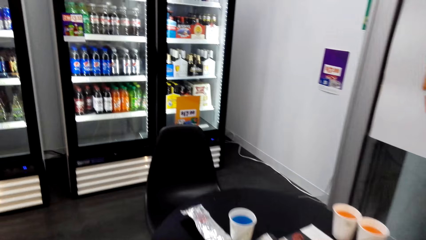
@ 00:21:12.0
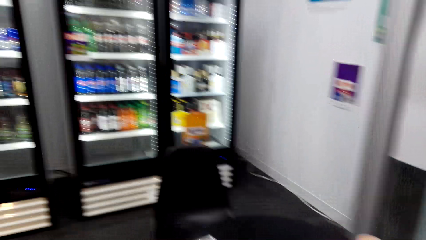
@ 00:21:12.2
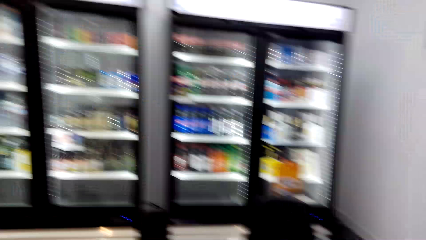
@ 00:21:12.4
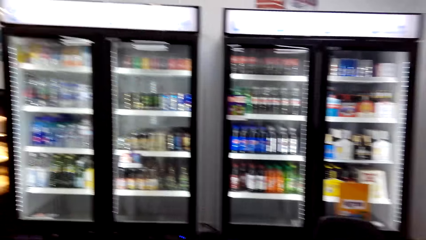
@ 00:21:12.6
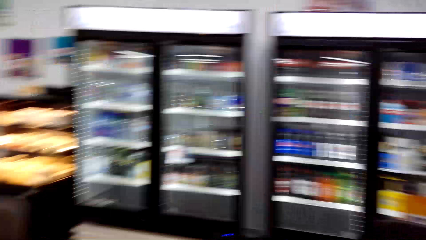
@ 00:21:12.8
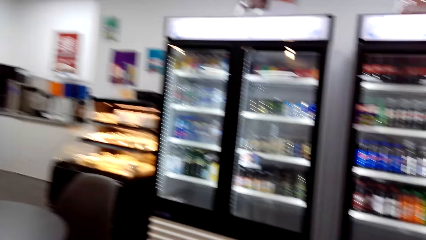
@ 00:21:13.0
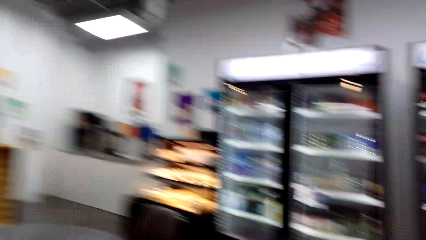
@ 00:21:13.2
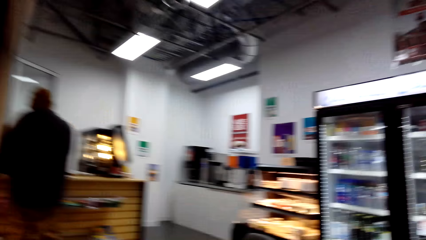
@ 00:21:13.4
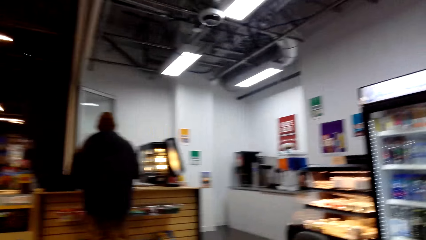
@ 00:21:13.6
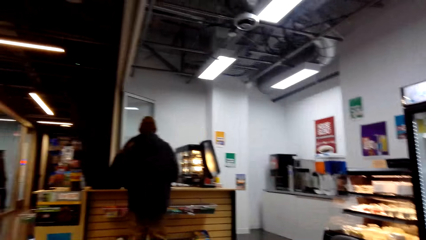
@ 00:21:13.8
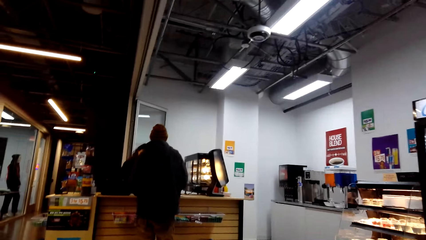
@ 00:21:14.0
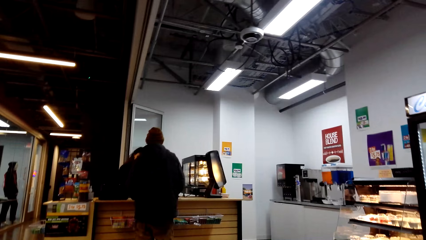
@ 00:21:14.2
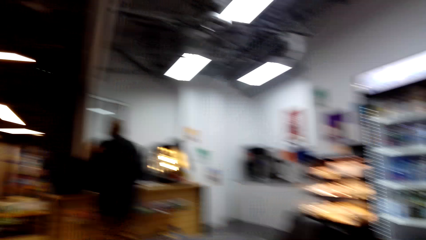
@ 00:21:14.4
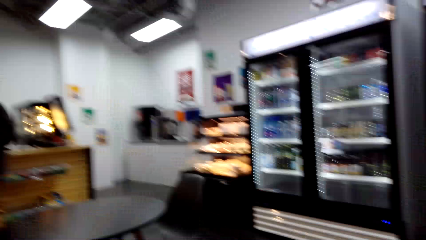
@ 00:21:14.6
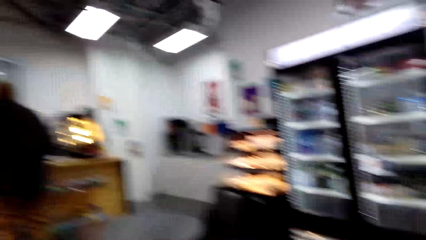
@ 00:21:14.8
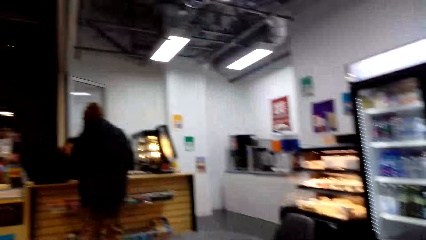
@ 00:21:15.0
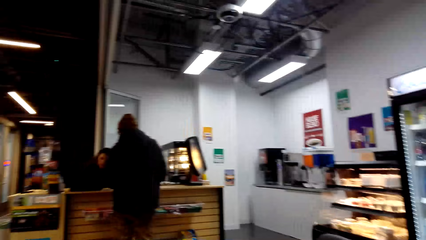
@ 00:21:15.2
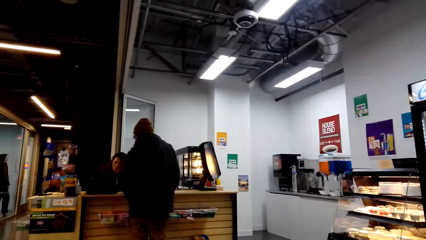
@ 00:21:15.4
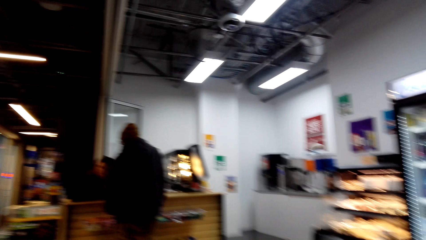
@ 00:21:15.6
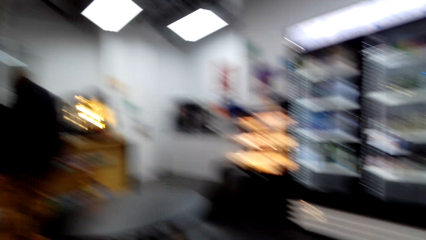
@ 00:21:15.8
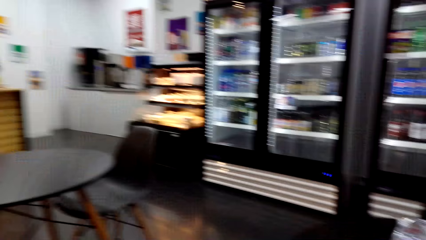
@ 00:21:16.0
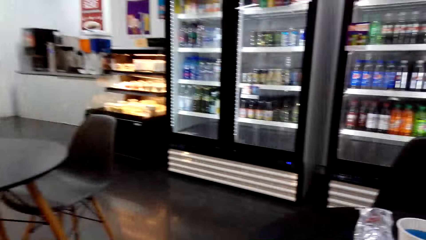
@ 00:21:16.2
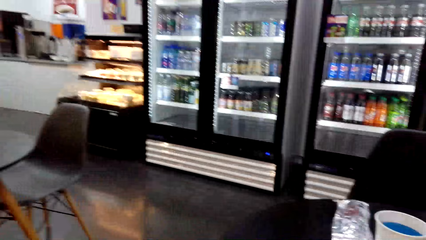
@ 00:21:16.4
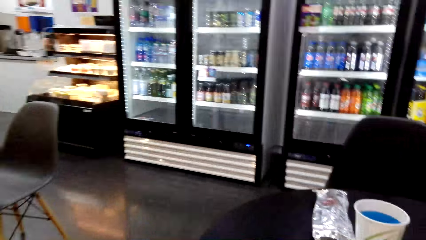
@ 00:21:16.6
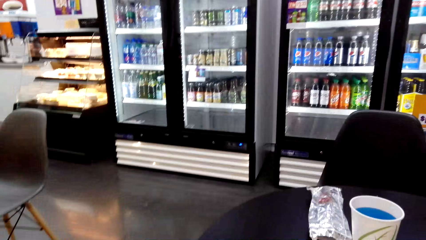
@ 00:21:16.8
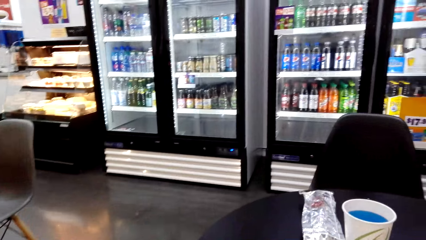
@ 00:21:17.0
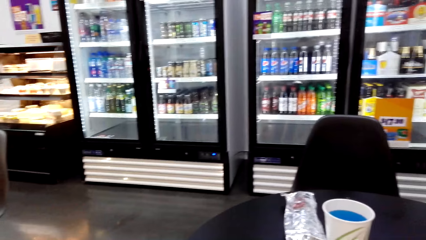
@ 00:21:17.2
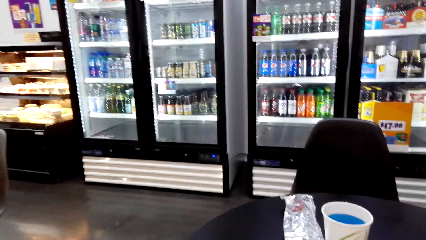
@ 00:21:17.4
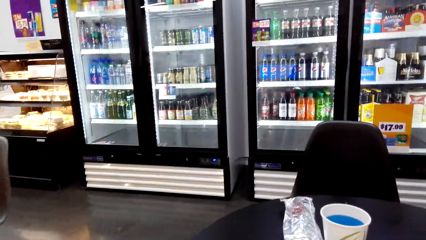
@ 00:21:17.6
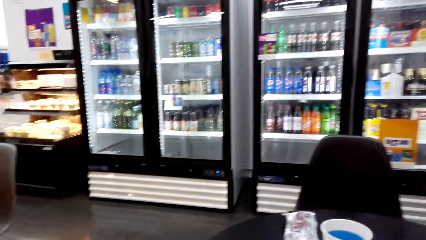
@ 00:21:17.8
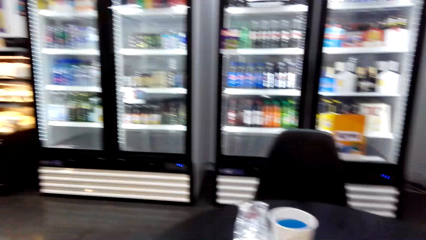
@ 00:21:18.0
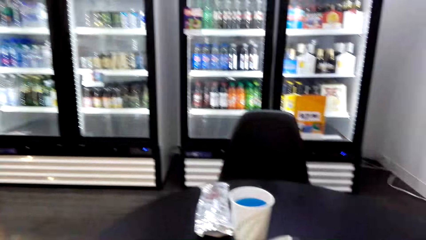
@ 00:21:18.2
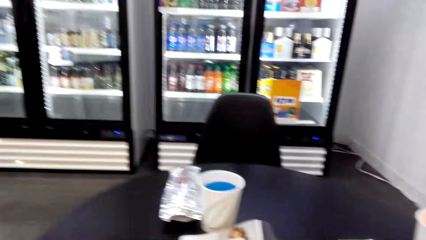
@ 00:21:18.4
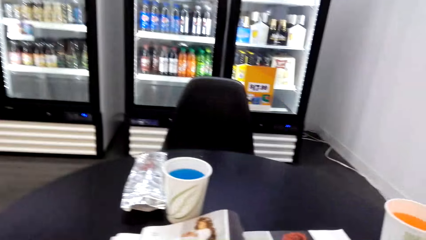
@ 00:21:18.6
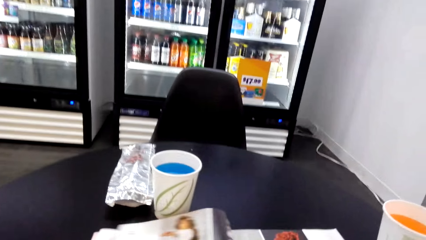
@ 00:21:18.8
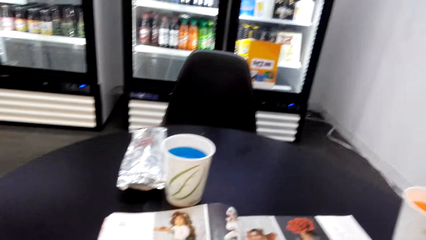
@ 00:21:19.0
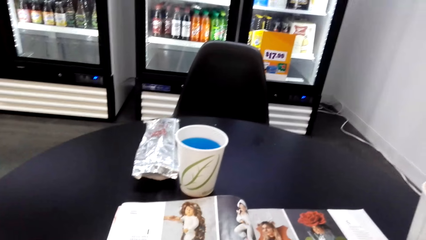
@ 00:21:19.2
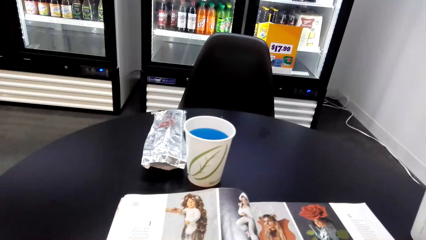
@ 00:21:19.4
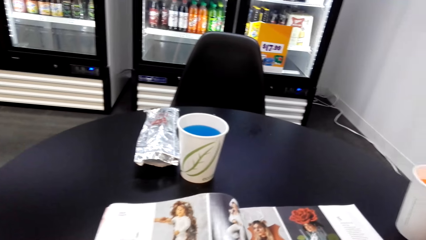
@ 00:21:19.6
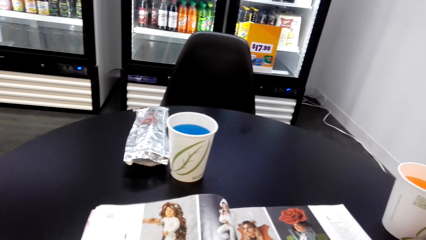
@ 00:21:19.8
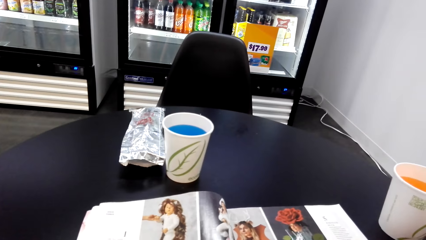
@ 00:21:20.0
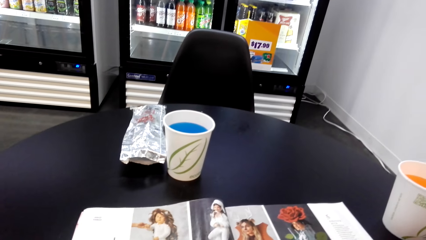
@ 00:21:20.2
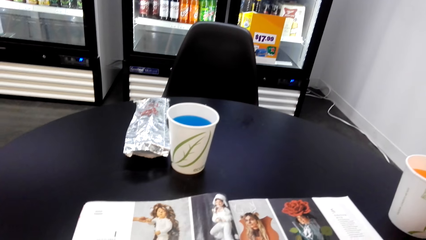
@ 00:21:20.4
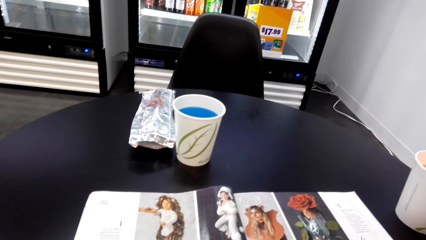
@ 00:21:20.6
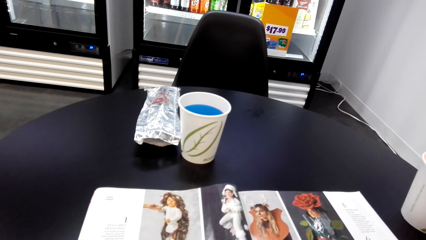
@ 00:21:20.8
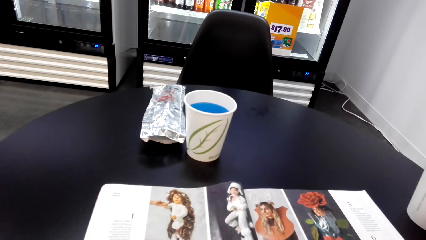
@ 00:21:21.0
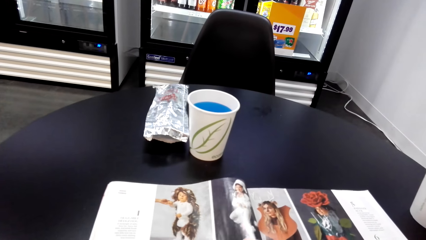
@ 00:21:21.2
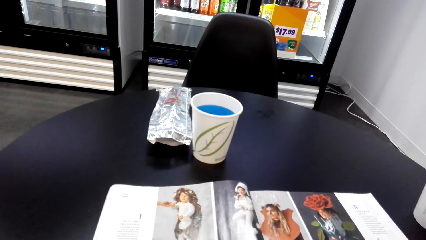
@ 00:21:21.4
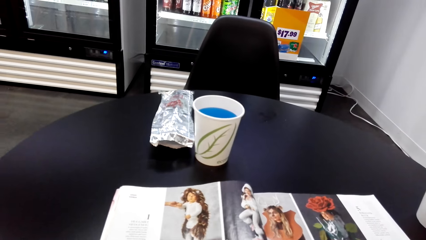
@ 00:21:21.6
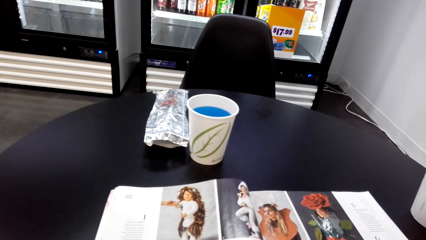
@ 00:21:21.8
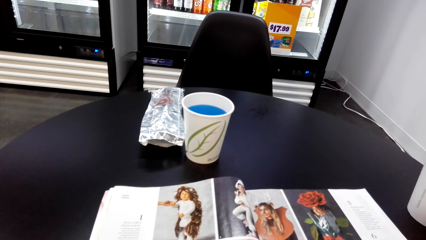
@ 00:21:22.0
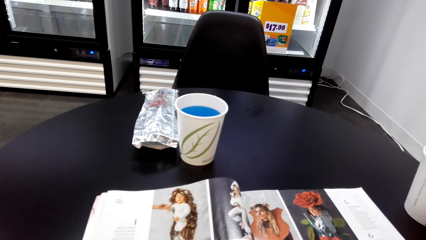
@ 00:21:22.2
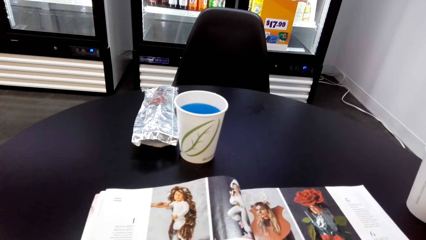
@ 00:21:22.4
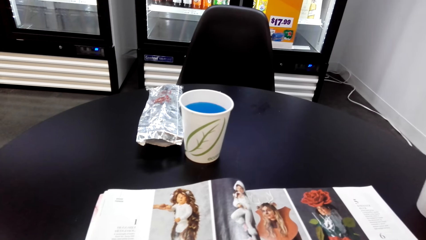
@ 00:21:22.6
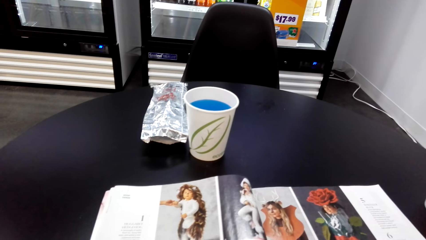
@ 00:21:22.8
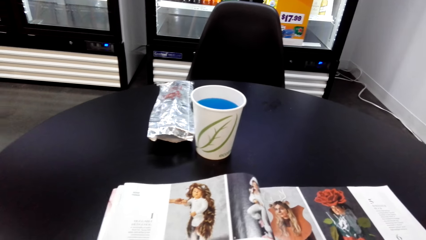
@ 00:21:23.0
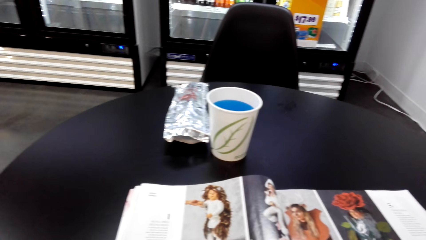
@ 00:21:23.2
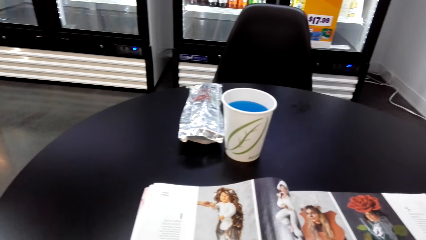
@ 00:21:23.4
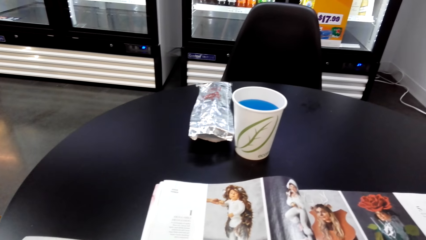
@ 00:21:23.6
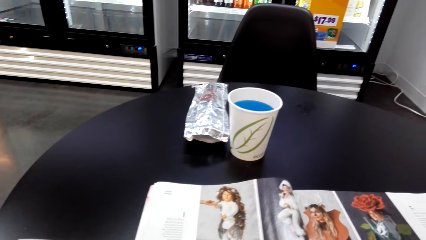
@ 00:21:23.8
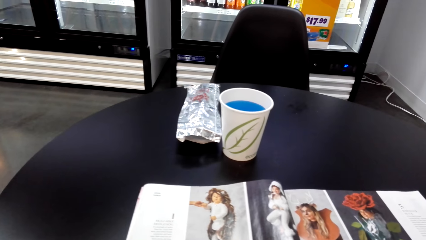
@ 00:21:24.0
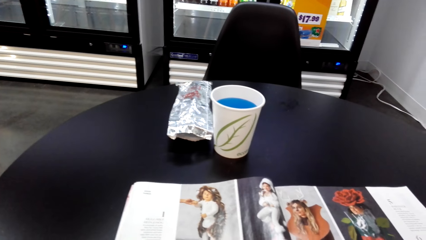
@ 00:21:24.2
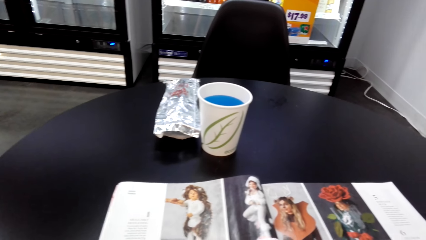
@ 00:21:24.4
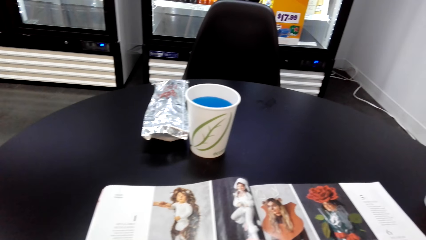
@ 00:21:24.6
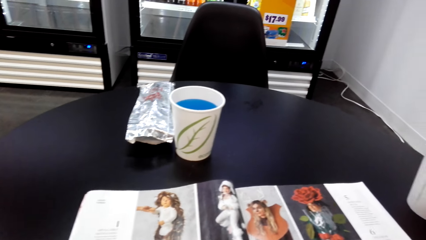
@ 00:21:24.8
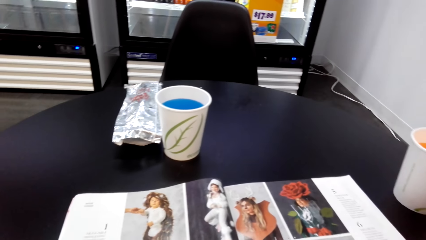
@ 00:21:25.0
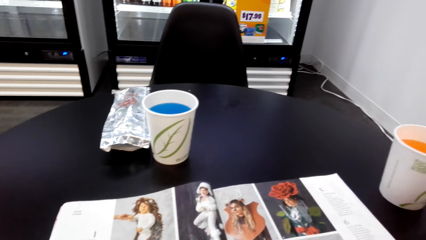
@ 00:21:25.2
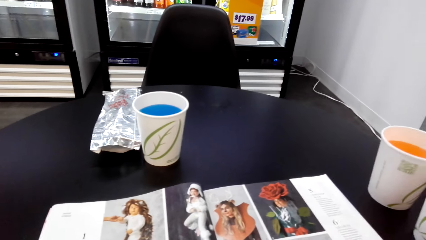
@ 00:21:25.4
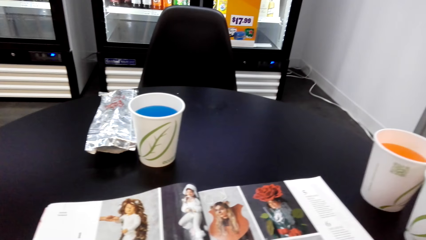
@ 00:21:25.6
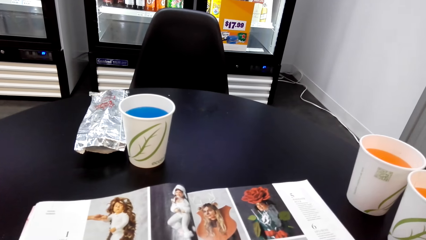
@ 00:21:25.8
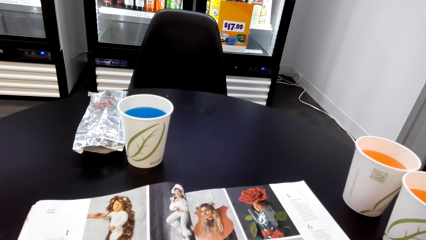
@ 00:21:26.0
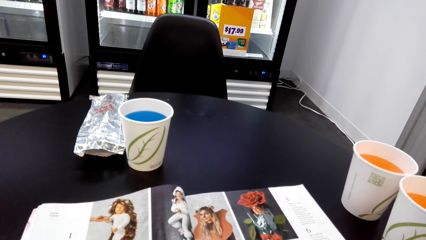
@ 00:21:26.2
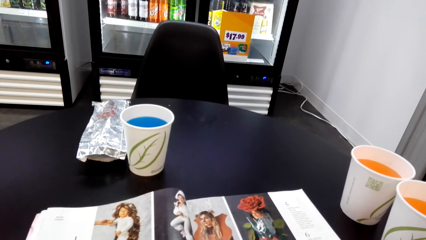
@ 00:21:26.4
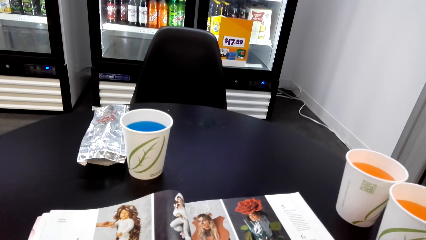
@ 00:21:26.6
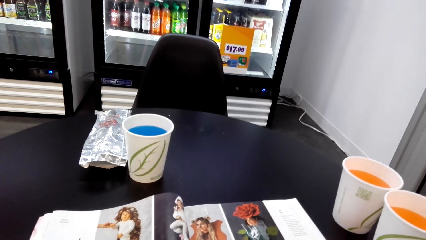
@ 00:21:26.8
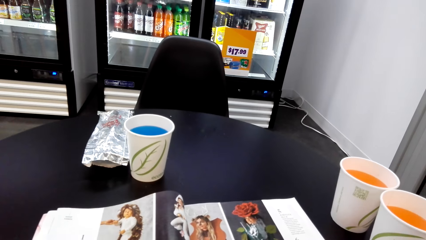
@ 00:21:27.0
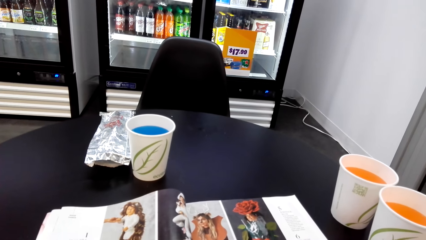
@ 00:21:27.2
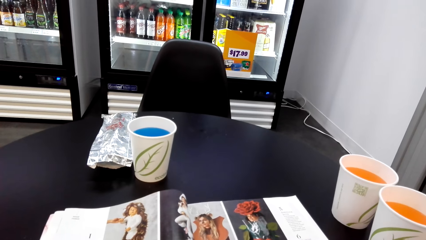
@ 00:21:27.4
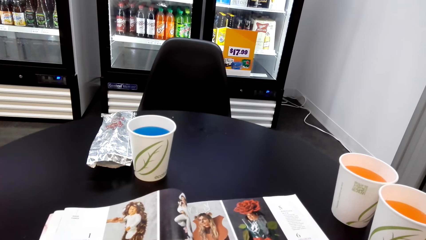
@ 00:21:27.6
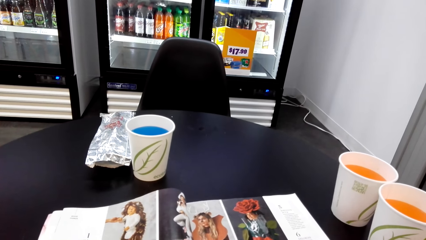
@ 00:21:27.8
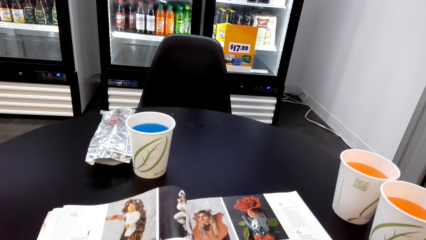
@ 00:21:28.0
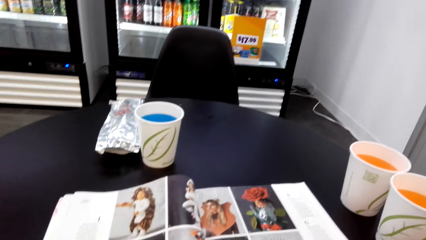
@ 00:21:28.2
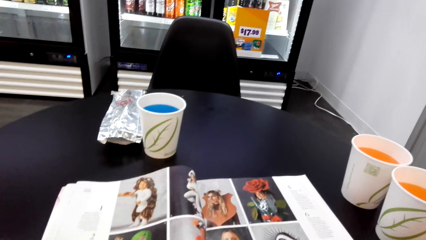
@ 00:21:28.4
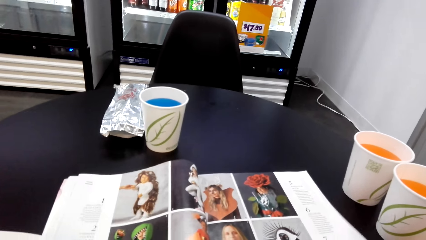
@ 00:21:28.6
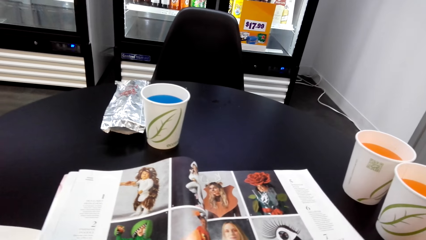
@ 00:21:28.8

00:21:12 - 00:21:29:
A man talks to a girl. The camera wearer looks around. They hold the magazine.
